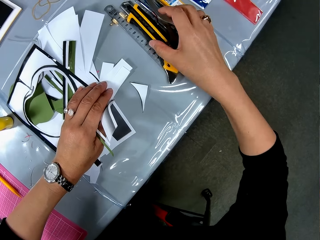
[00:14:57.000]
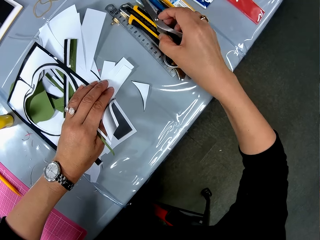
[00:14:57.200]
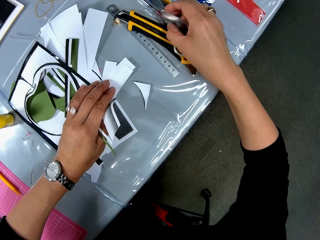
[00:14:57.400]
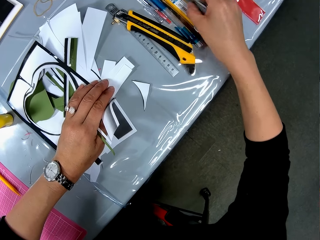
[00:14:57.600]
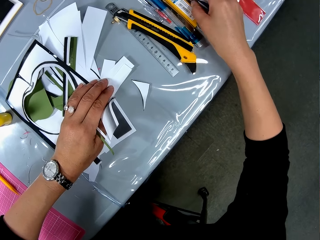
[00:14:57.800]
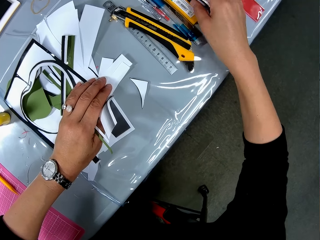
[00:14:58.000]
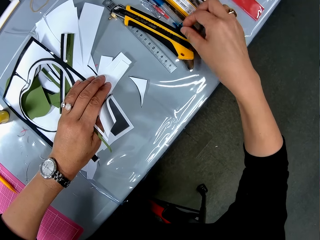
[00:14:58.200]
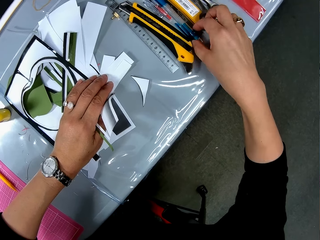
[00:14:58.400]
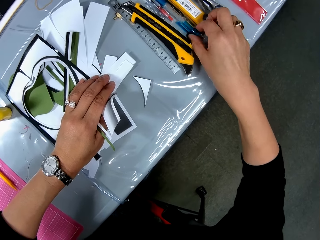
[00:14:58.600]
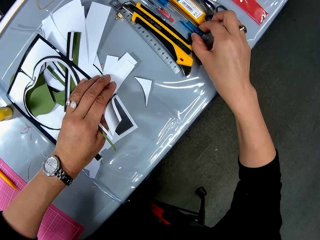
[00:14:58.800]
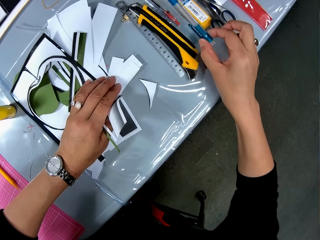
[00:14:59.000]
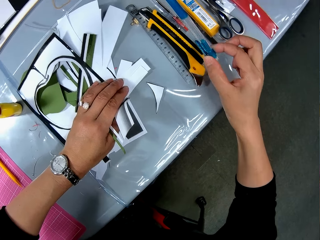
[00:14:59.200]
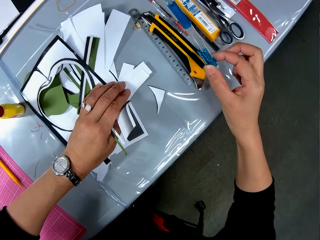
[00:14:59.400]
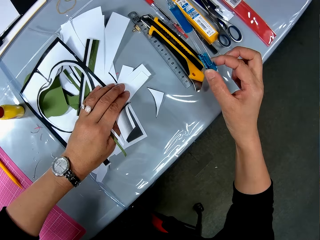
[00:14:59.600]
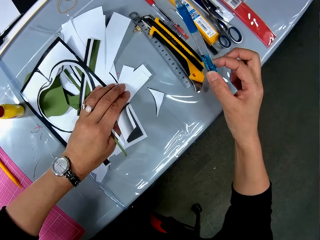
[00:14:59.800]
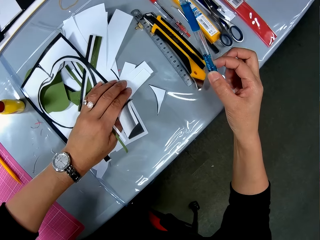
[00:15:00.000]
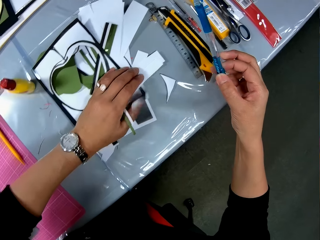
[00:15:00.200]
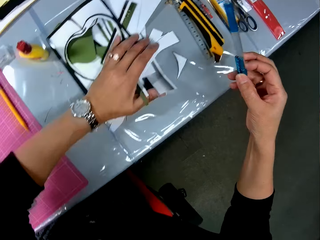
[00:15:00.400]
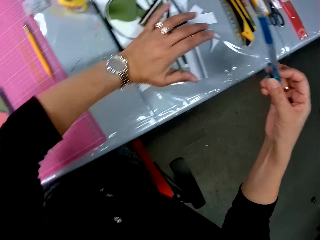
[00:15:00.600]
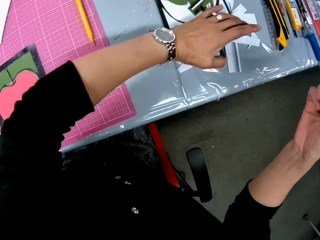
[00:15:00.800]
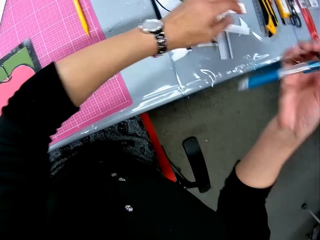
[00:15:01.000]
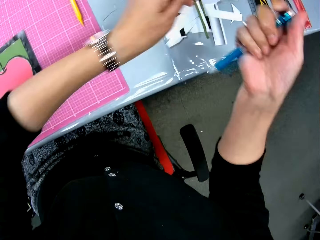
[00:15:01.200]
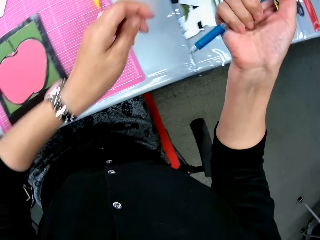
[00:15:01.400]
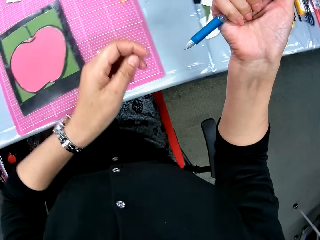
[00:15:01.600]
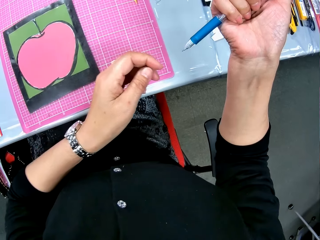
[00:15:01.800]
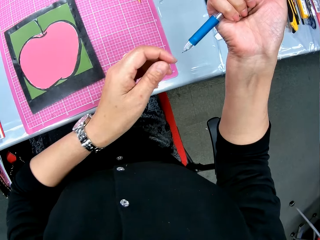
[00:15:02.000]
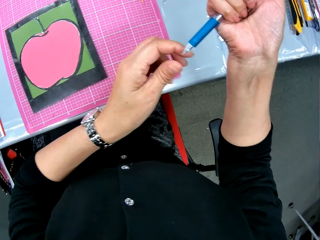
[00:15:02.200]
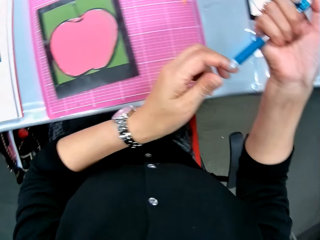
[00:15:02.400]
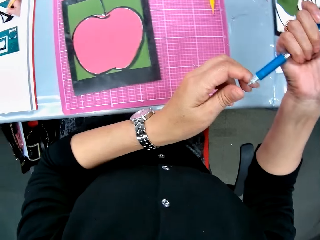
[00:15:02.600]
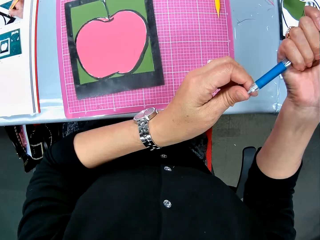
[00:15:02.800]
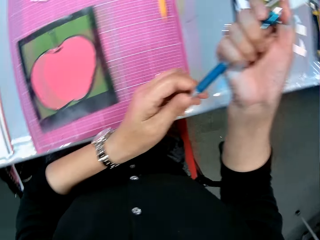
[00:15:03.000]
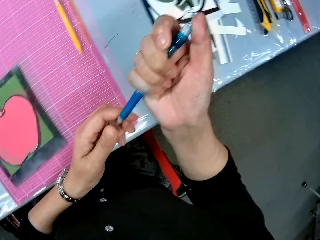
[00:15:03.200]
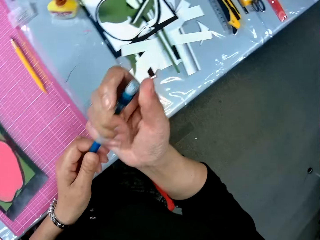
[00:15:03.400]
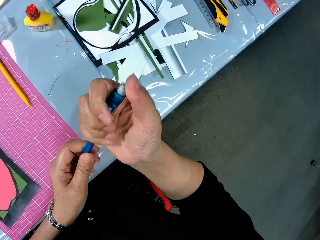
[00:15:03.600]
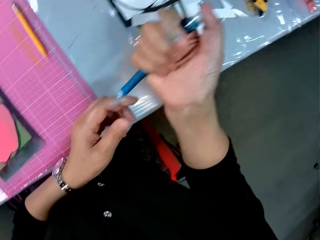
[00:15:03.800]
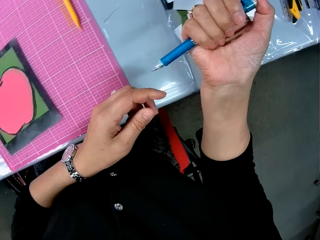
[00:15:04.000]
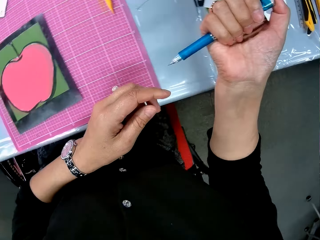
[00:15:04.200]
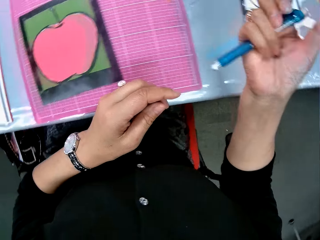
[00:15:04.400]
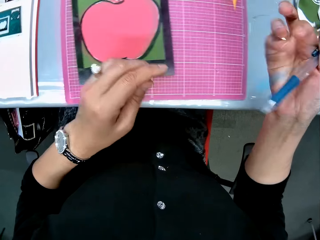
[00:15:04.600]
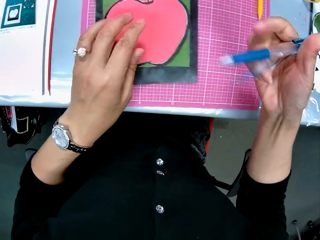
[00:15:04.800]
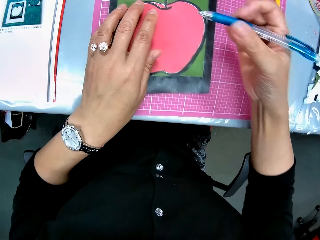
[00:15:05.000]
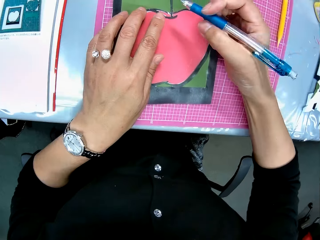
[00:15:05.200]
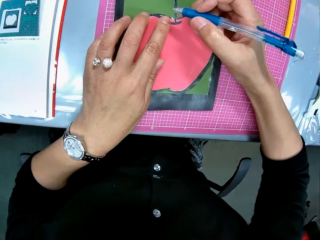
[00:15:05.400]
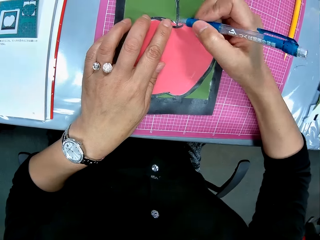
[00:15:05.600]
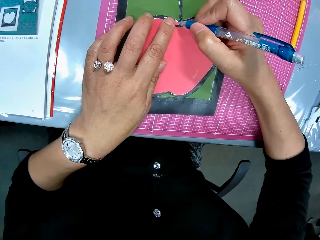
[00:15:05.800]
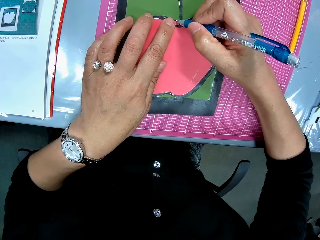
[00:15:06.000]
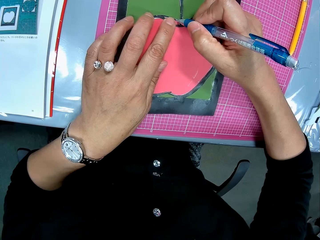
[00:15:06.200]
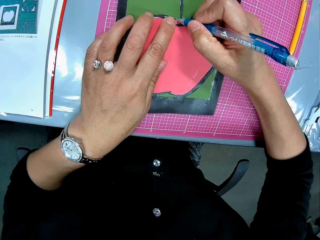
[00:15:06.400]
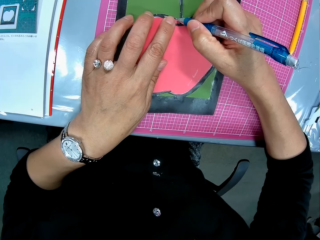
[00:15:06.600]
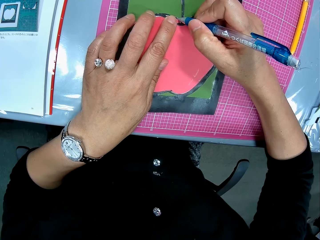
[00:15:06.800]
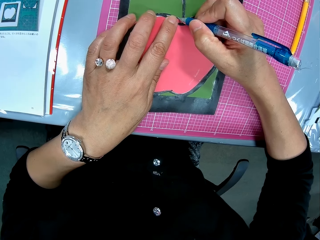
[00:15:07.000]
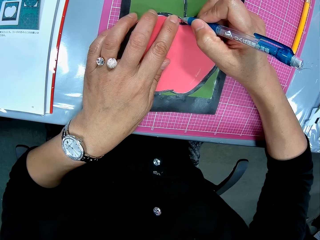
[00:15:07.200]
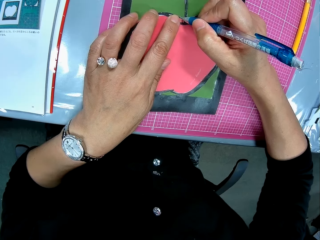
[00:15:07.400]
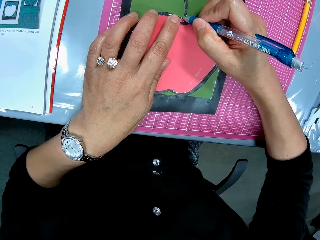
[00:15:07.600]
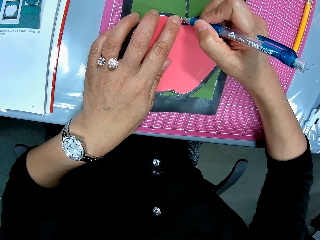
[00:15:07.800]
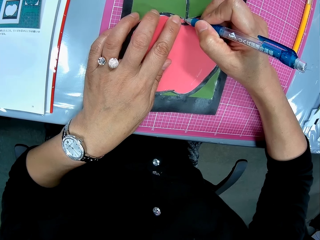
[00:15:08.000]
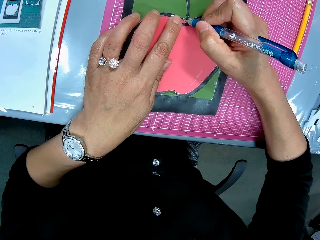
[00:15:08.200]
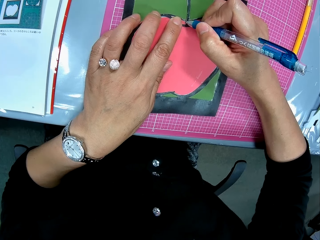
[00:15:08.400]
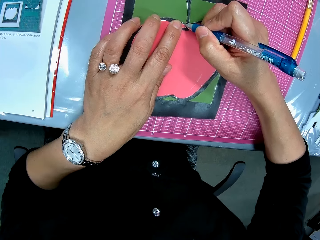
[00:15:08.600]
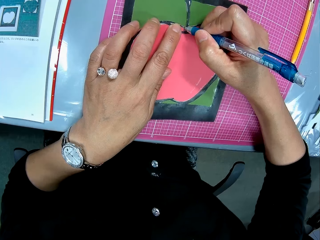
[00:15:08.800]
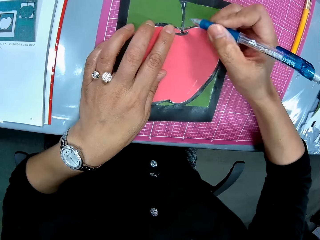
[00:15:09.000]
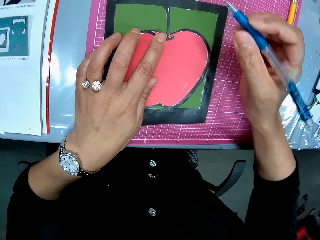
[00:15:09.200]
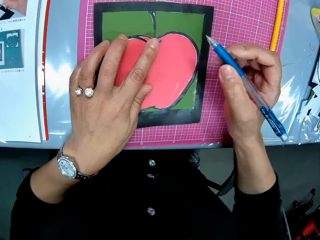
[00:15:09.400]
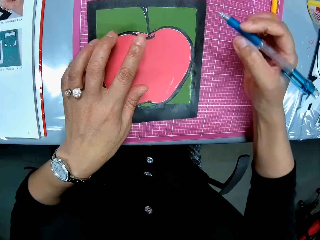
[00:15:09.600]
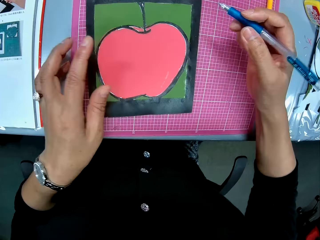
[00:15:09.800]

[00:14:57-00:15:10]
The camera wearer moves the scissors. They take the pen. They look at the pen. They press the pen. They use the pen on the cardboard. They draw on the paper model.

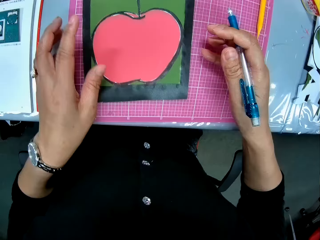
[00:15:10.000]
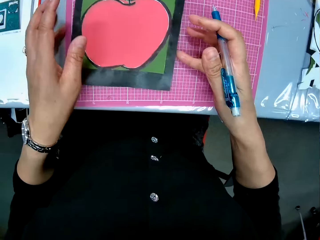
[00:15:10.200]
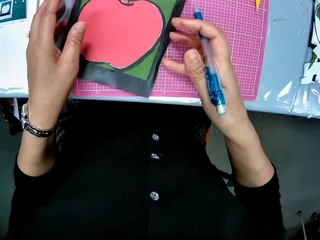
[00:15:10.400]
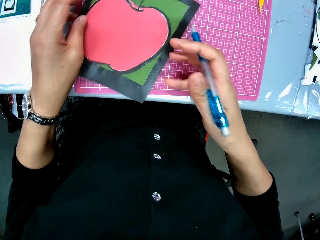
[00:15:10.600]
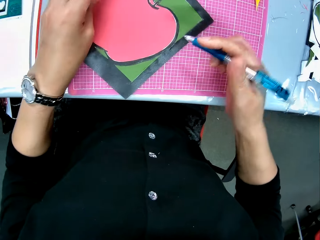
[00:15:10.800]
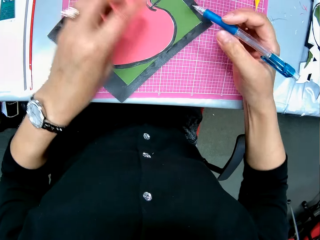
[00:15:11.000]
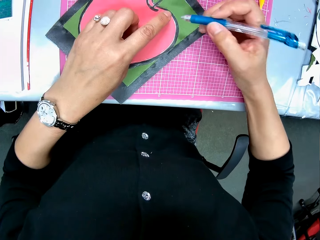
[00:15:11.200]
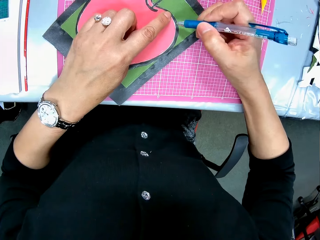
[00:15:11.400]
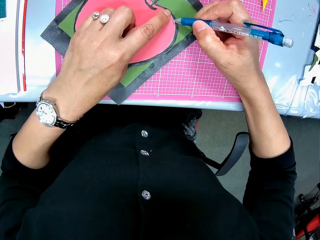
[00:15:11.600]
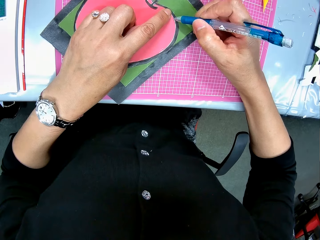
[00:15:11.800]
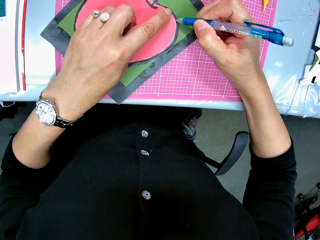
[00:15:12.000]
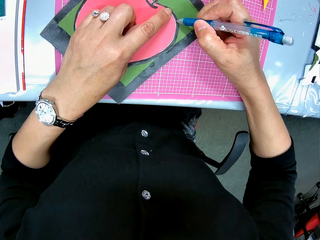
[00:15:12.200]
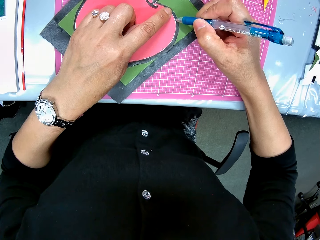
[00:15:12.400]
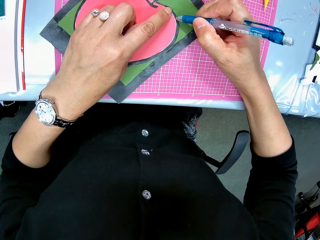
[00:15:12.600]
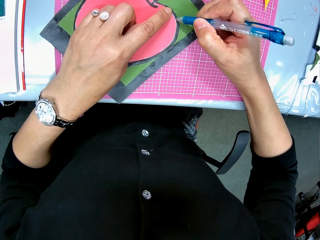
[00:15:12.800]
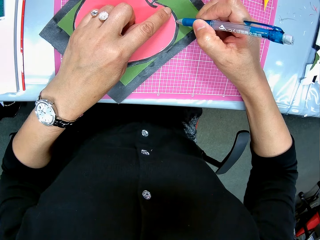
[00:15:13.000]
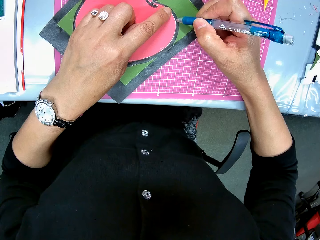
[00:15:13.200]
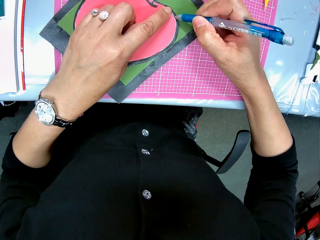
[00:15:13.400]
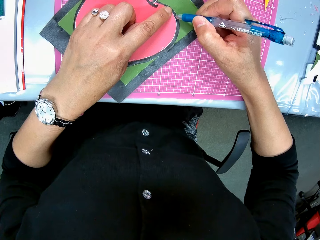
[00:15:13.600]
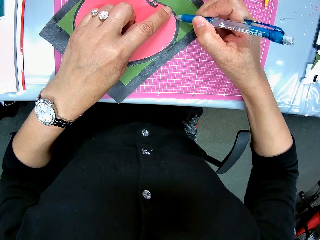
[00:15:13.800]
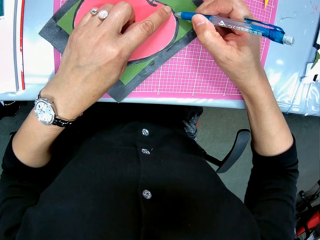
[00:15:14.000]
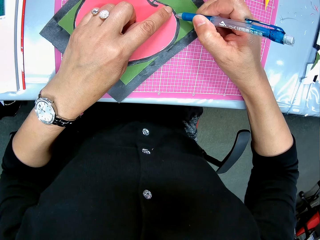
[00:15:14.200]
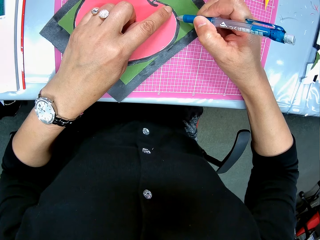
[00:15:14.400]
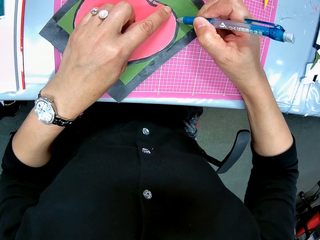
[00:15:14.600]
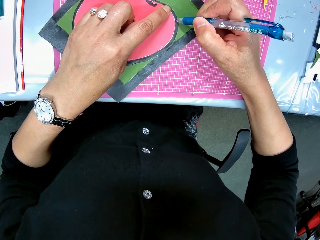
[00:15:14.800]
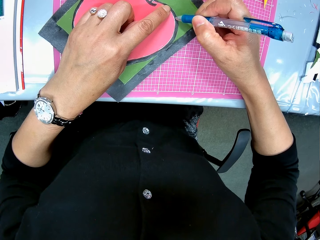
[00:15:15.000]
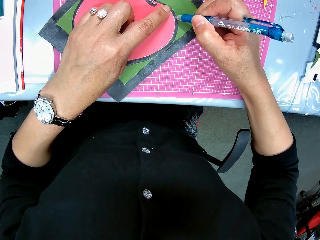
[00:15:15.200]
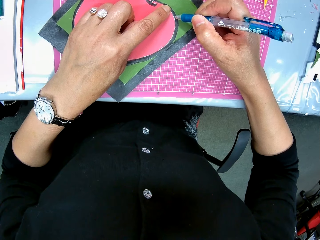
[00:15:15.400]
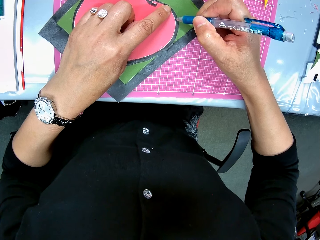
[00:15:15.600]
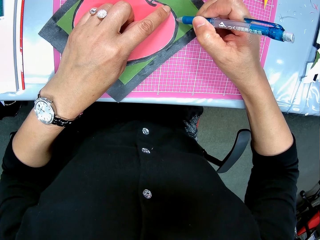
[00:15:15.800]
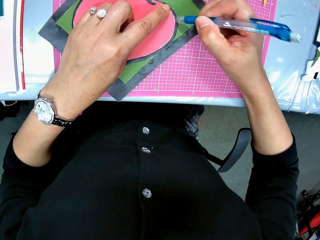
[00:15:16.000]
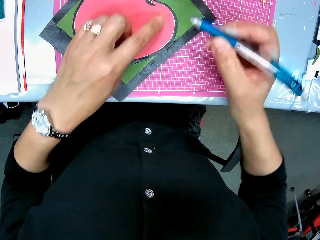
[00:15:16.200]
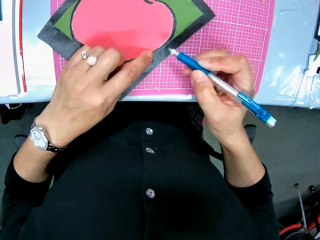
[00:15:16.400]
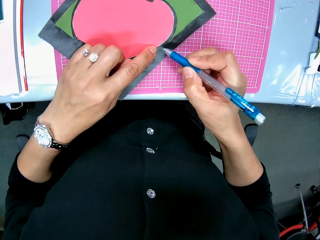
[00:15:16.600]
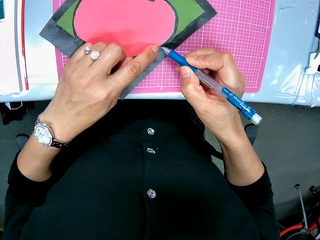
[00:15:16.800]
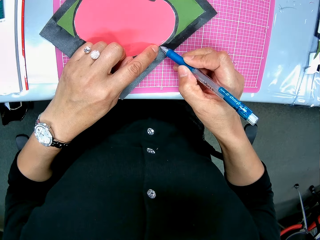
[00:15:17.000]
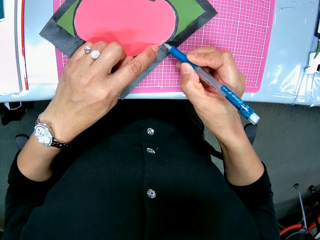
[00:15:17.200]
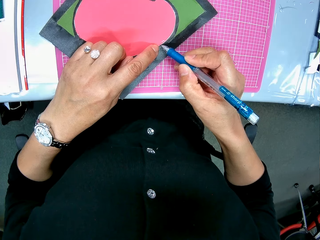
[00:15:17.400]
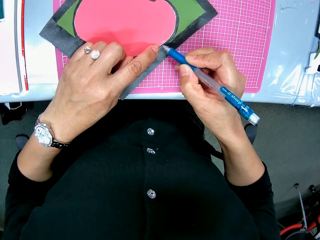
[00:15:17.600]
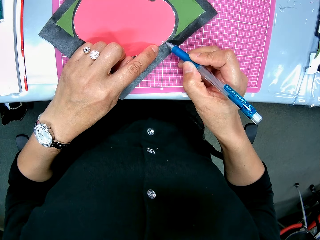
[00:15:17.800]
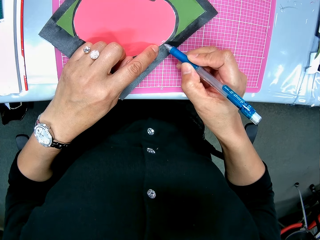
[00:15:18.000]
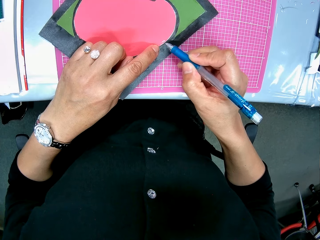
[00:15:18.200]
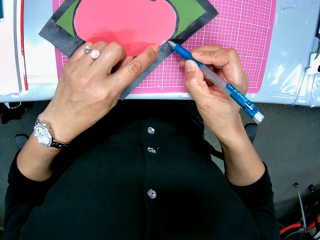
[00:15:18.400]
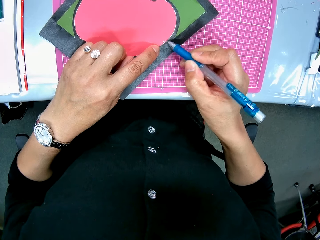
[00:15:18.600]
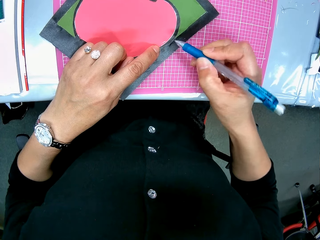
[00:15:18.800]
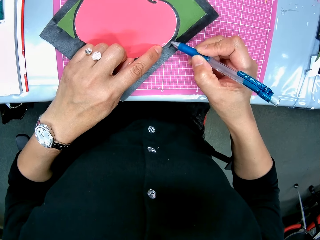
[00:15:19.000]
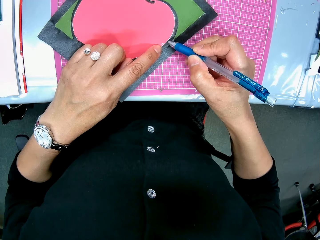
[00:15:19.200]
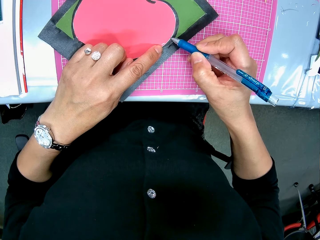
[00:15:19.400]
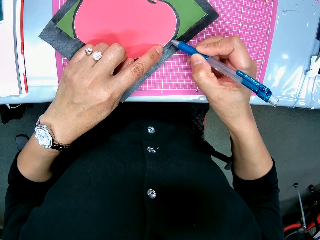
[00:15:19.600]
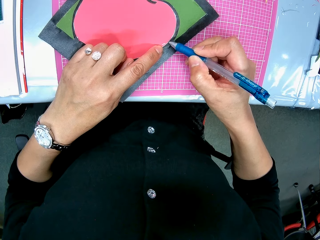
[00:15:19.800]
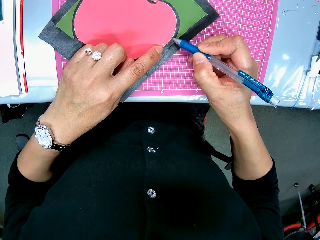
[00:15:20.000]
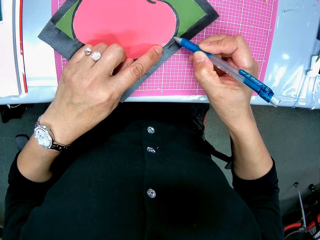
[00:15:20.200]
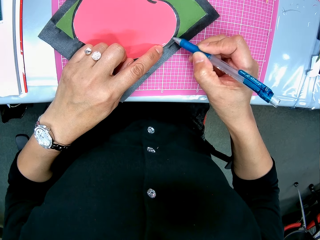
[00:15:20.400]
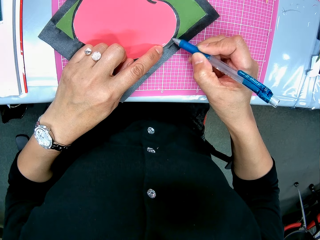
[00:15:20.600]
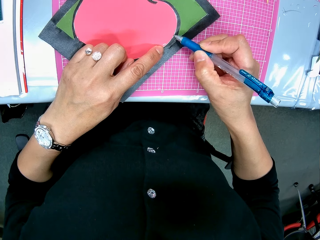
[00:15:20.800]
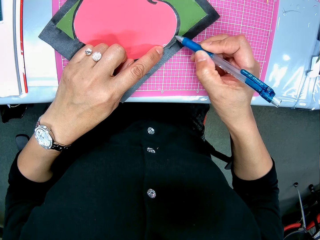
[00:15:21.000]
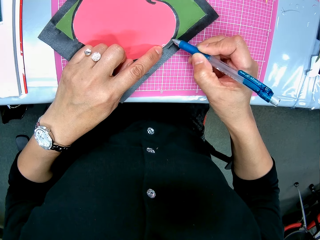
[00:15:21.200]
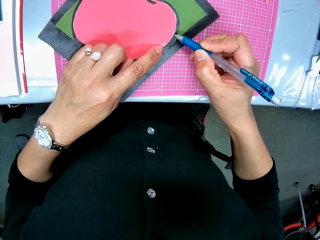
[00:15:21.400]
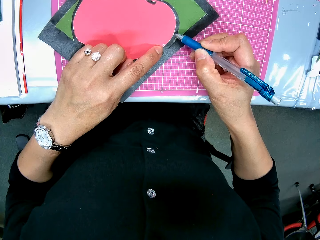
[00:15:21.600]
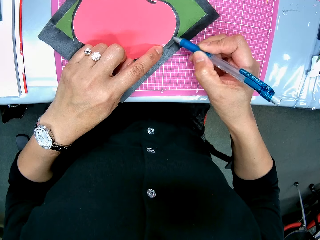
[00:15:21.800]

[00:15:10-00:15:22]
The camera wearer rotates the paper model. They draw on the paper model.
